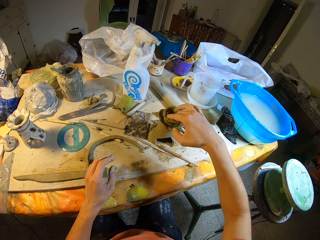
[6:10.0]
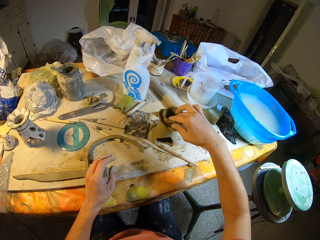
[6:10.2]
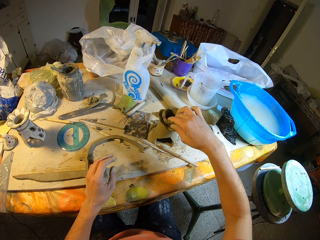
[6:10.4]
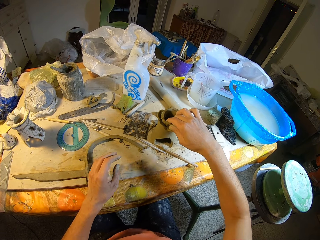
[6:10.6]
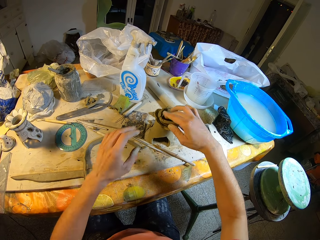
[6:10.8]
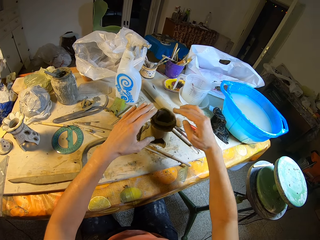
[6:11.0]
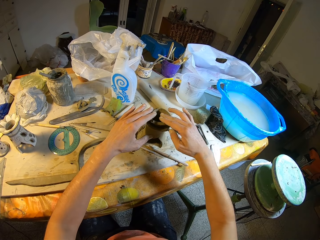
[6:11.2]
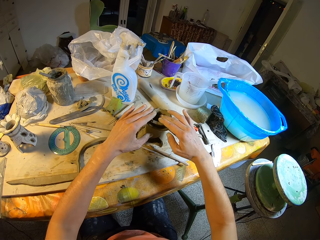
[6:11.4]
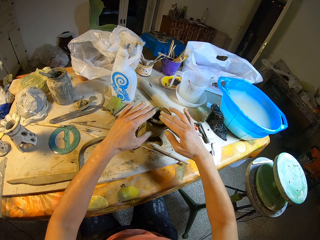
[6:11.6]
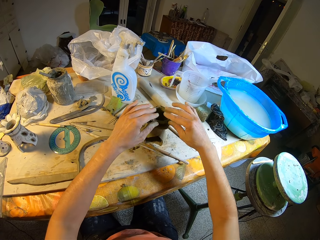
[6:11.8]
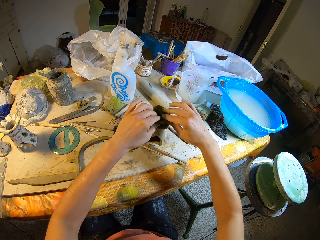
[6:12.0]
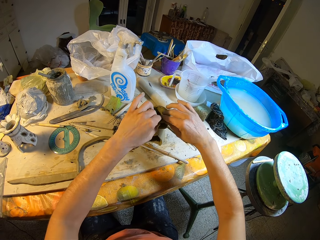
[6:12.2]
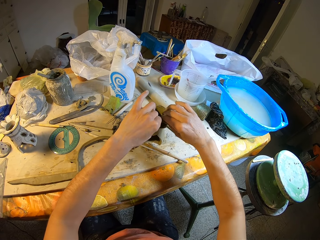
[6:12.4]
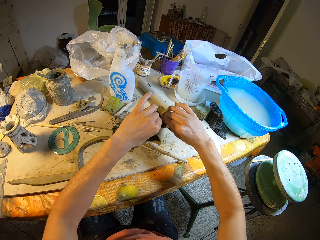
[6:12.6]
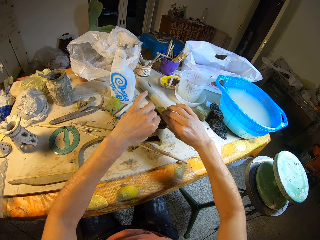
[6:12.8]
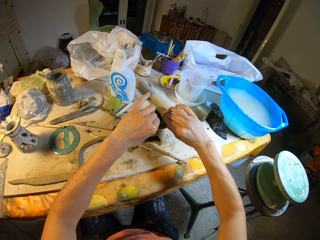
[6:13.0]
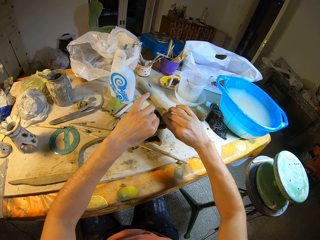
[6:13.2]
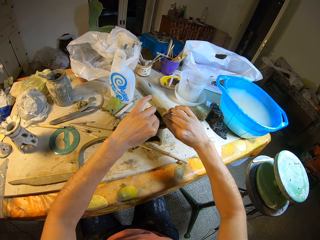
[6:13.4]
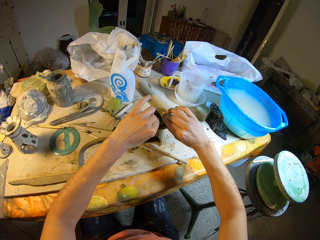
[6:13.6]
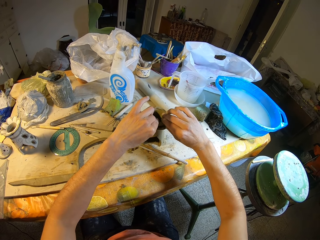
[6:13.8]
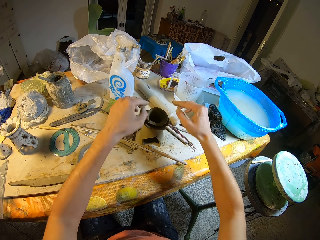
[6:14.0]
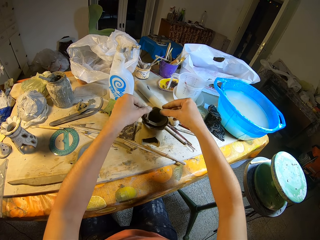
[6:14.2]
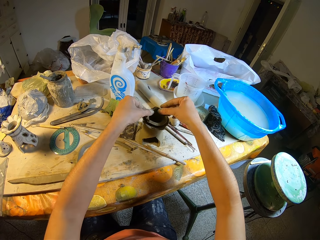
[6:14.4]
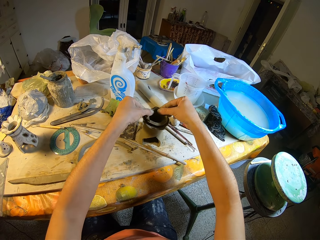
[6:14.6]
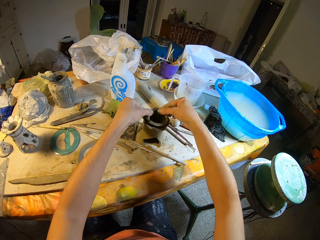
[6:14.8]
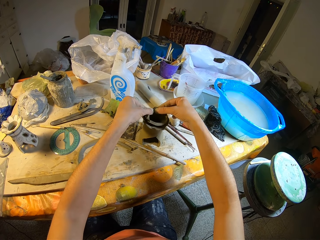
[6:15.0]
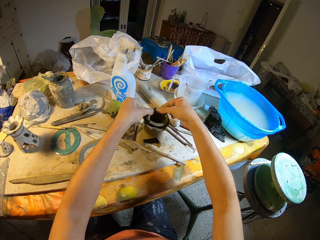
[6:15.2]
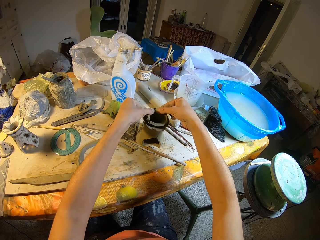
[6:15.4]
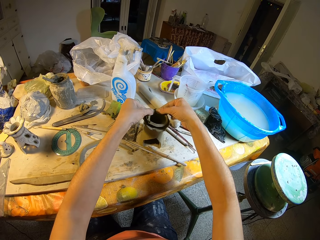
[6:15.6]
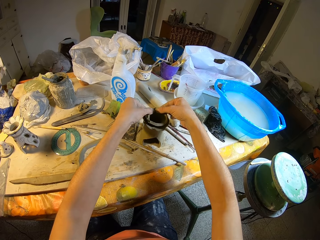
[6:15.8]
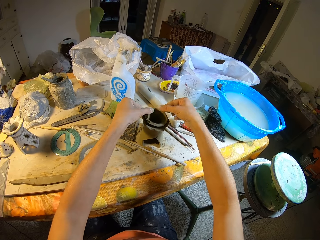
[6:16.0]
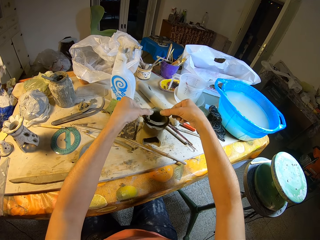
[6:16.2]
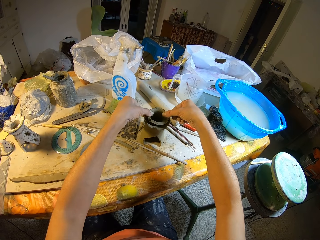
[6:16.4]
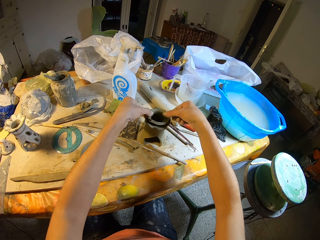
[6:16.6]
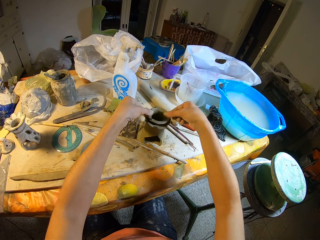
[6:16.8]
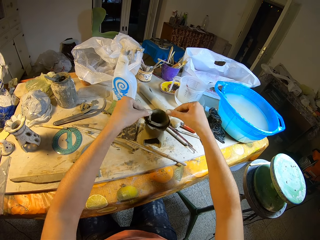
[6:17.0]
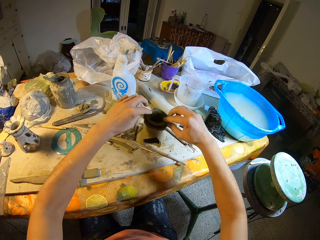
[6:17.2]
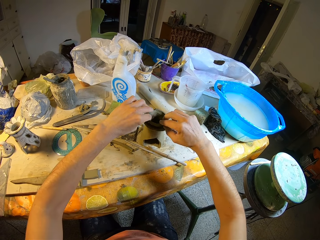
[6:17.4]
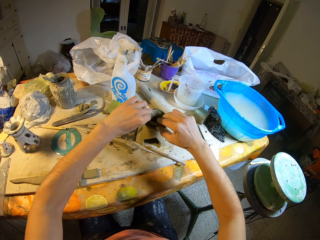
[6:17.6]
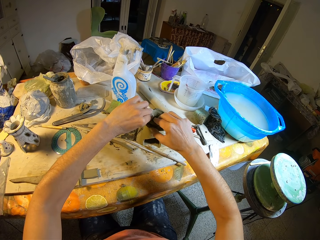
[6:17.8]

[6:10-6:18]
The camera wearer presses the clay cup into the clay jar on the table with both hands. He smoothens both molds with both hands. He shapes the structure with his hands.

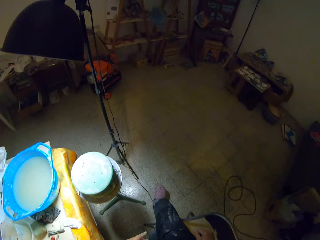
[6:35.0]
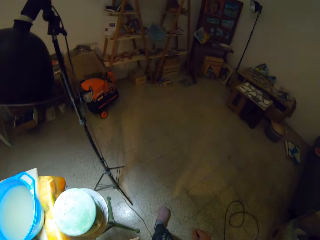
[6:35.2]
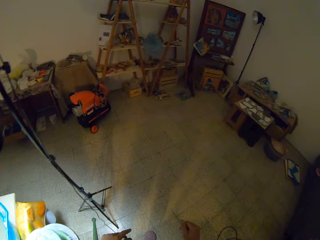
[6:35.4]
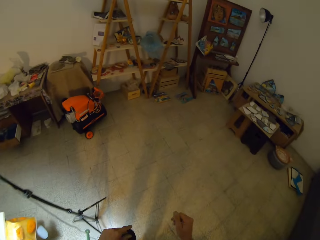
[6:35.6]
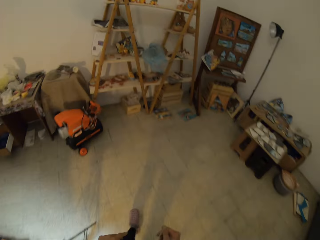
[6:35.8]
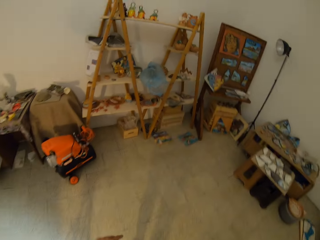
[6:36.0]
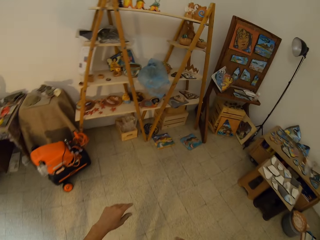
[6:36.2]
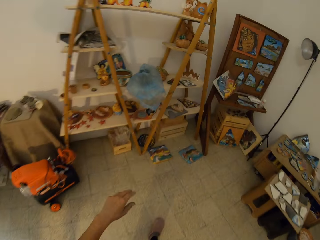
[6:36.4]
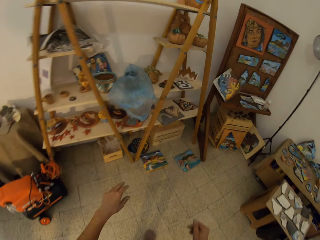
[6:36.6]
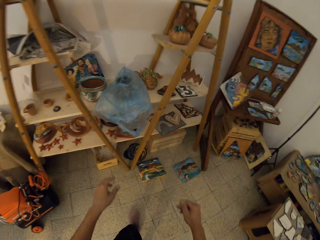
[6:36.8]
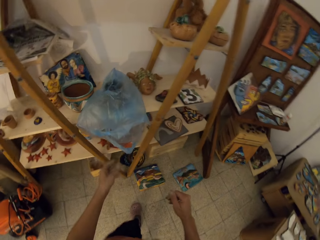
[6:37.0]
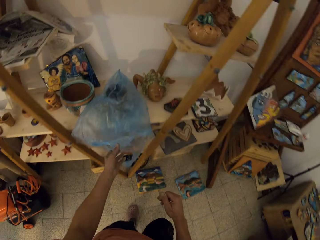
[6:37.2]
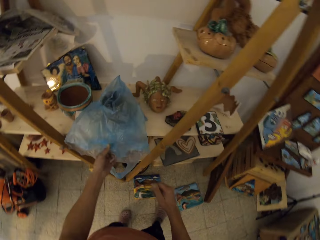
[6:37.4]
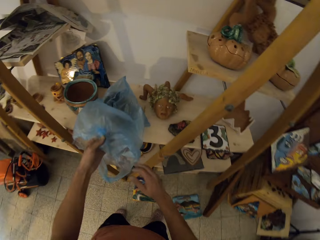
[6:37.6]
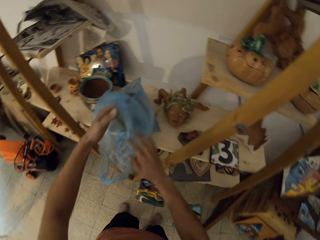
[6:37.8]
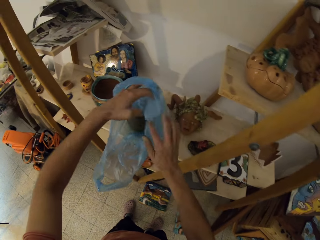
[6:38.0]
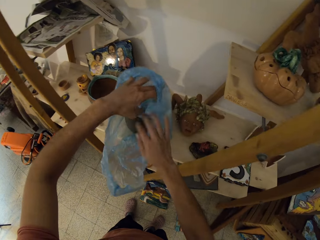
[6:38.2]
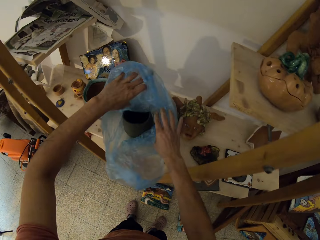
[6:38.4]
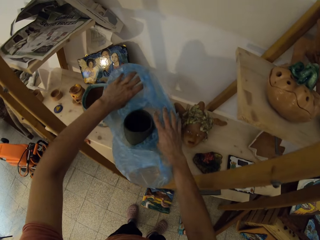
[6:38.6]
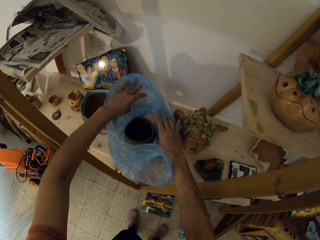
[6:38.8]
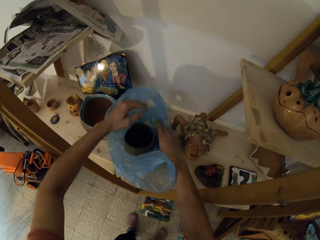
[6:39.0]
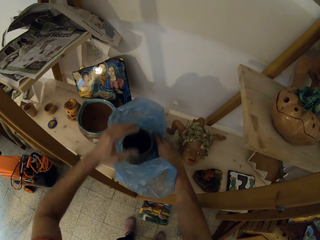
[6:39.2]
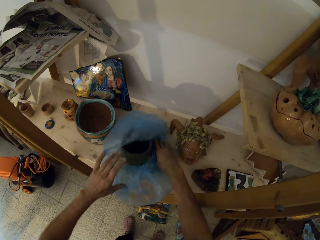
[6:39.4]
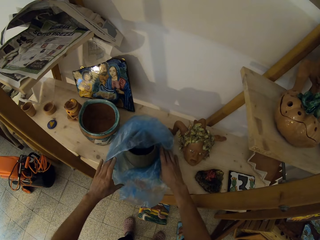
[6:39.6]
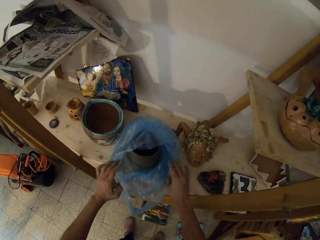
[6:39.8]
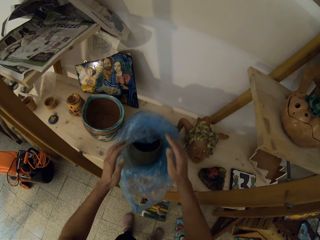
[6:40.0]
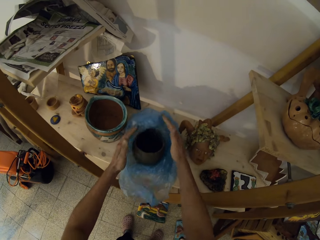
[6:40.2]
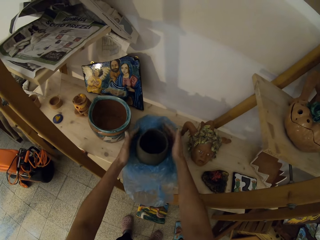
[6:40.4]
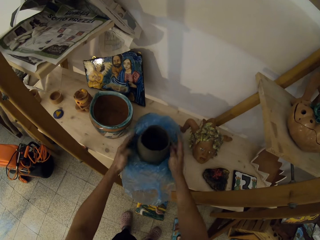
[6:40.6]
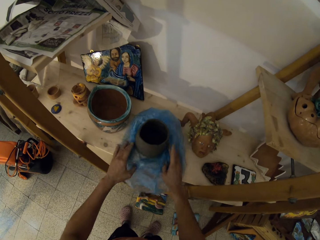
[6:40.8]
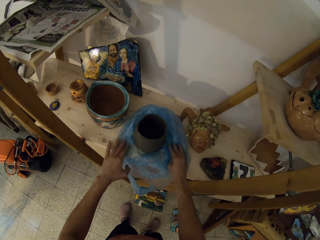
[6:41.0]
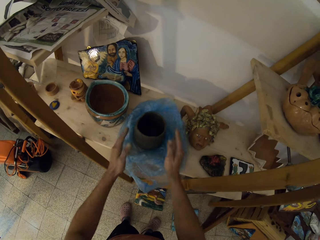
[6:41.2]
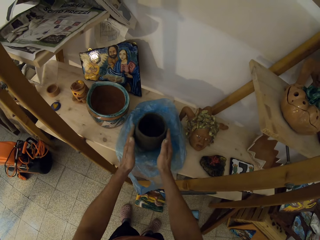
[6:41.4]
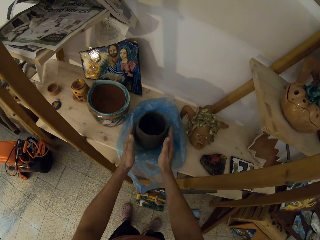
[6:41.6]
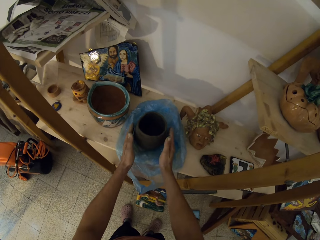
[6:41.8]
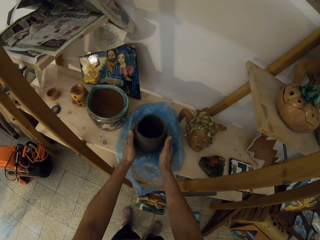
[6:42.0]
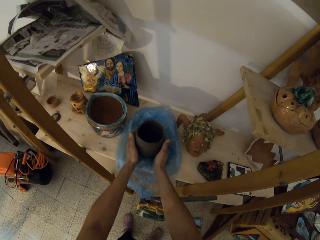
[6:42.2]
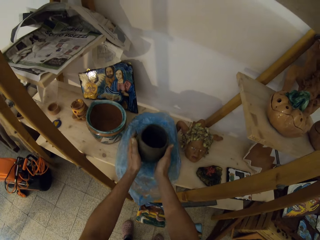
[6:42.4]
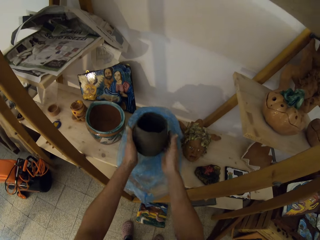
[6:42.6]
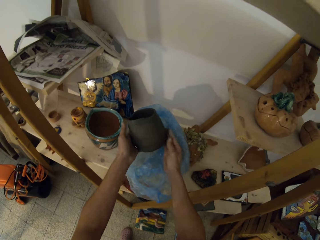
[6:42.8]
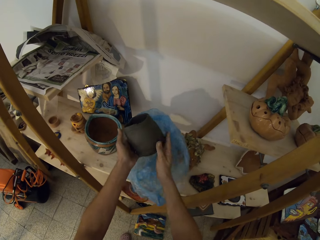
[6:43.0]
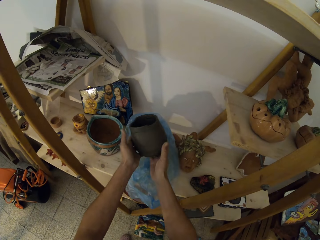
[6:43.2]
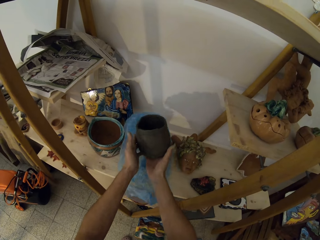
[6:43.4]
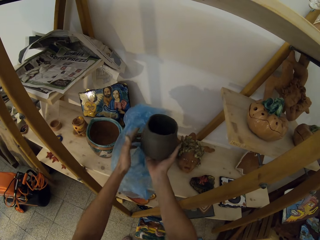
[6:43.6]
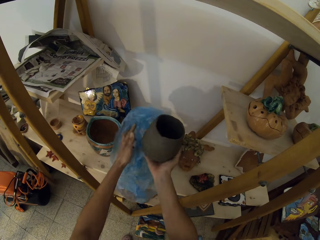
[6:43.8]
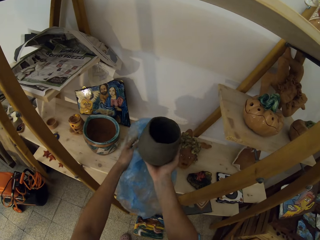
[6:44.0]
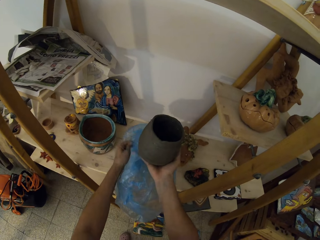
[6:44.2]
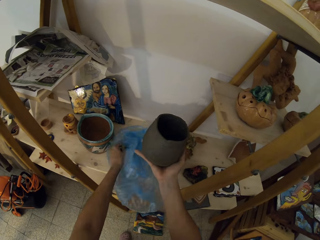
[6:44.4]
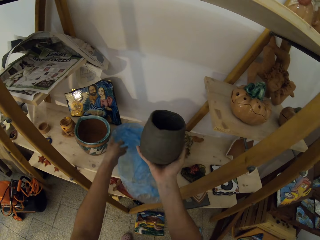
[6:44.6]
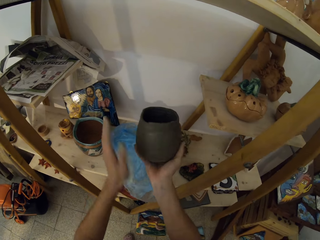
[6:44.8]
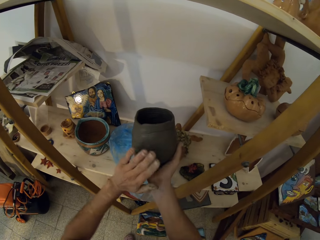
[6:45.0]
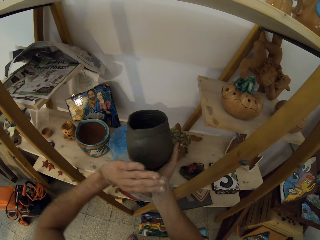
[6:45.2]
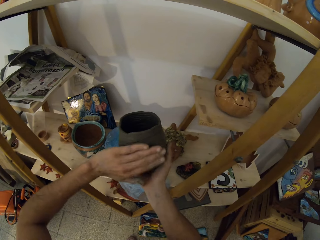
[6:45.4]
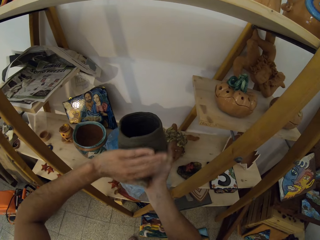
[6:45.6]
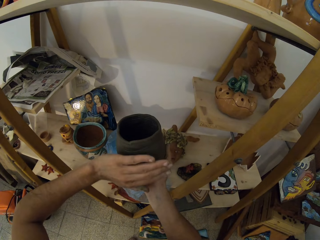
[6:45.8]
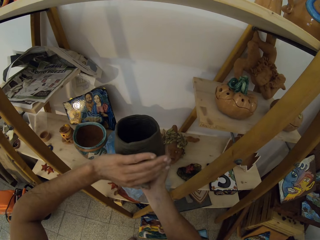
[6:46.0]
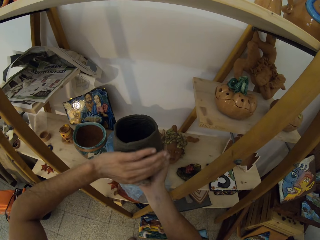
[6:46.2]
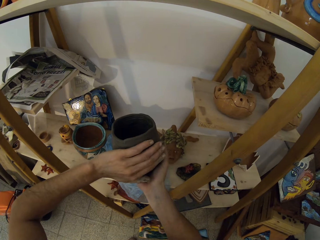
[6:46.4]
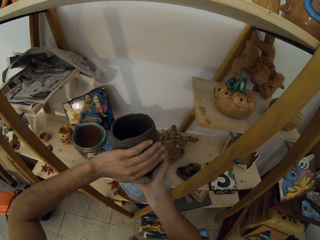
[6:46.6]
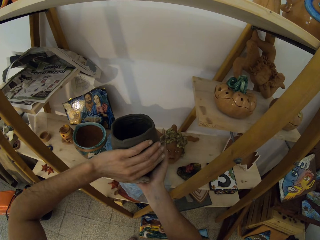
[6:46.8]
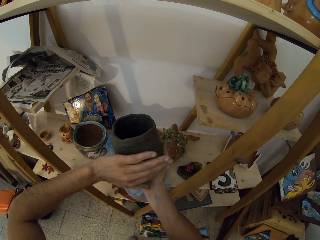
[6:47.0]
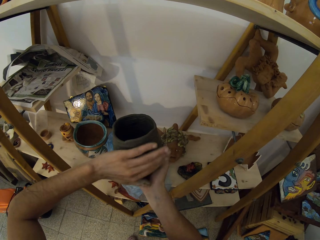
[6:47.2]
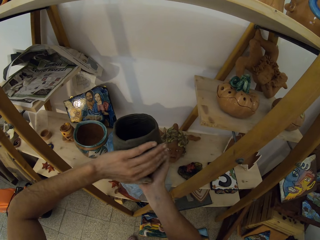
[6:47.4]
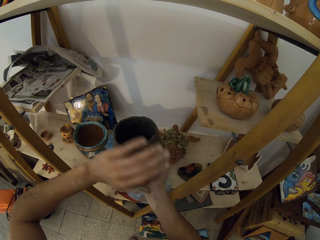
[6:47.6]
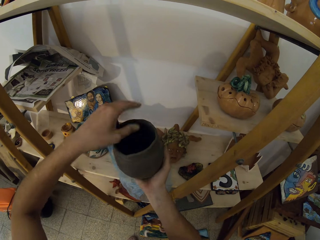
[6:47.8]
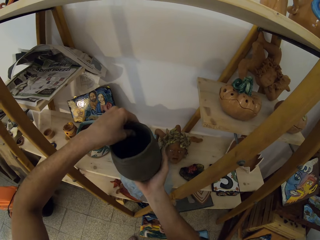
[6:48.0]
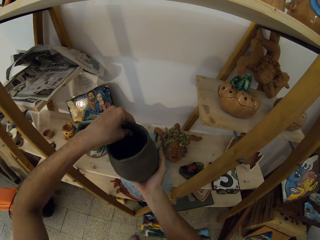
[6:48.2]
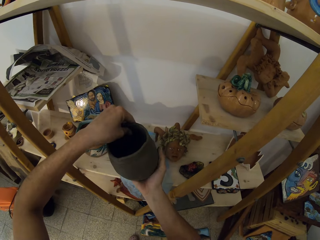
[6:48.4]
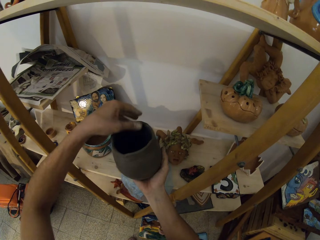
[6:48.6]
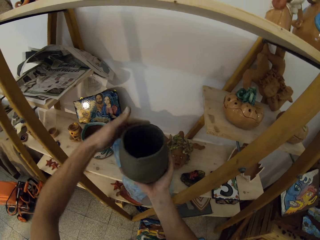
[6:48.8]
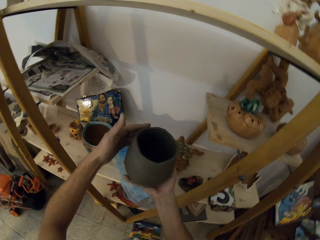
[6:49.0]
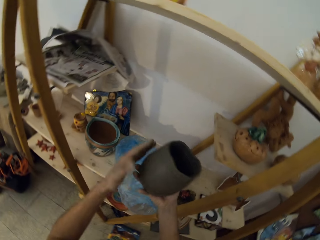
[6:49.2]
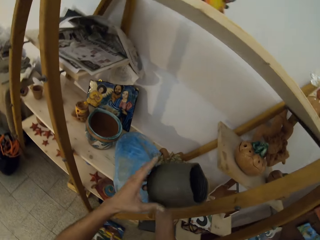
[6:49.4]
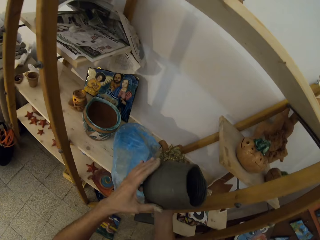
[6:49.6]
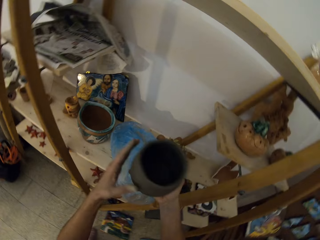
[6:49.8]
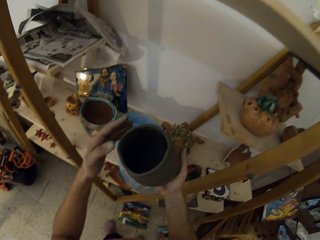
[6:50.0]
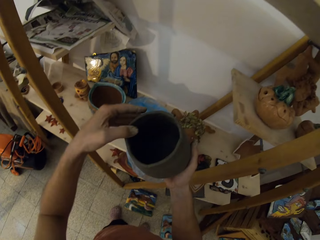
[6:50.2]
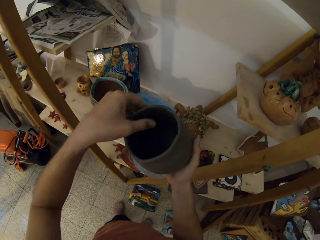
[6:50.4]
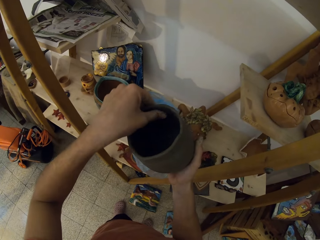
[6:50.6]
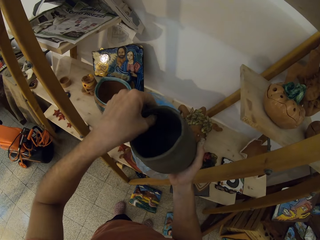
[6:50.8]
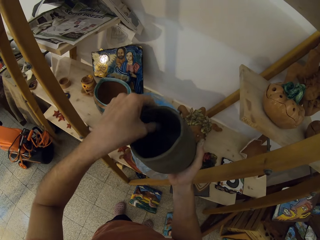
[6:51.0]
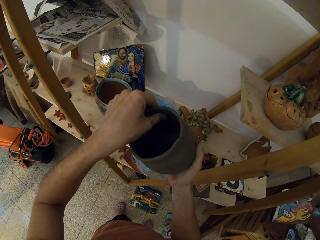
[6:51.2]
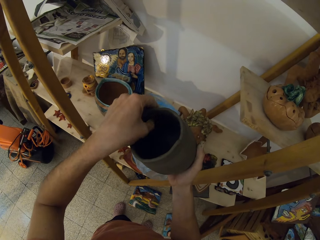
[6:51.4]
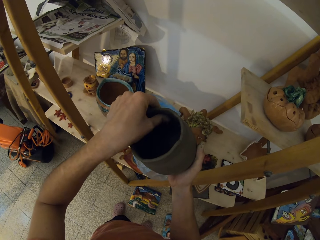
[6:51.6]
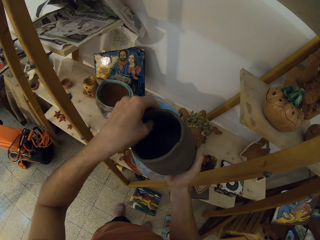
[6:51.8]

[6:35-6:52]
The camera wearer walks forward. She opens a nylon on the shelf with both hands. She taps a clay vase or structure on the shelf with both hands. She carries the clay vase from the shelf with both hands. She removes the nylon from the structure with her left hand. She taps the clay vase in her right hand with her left hand. She presses the clay vase in her right hand with her left hand. She inspects the structure.
